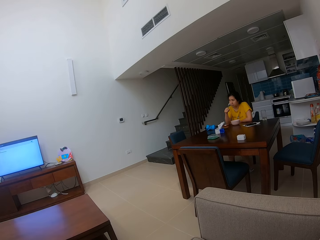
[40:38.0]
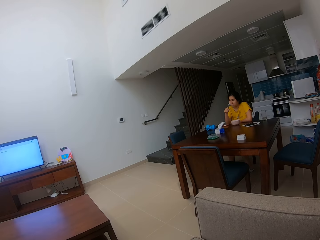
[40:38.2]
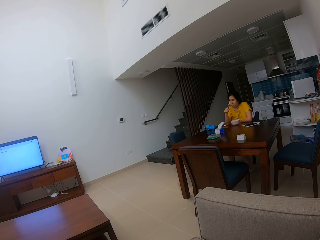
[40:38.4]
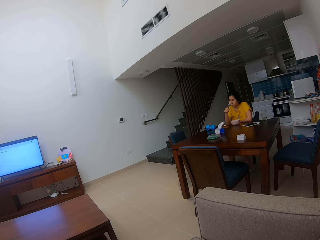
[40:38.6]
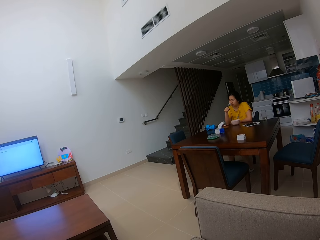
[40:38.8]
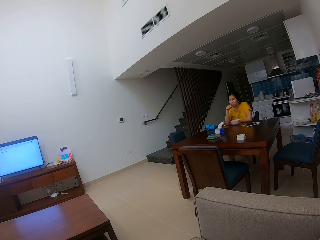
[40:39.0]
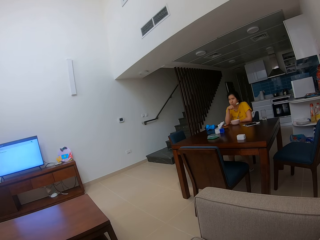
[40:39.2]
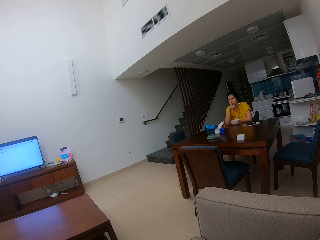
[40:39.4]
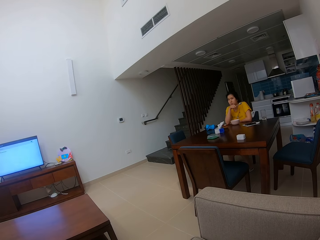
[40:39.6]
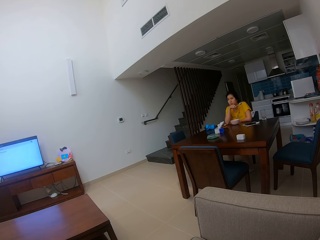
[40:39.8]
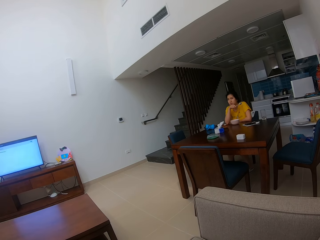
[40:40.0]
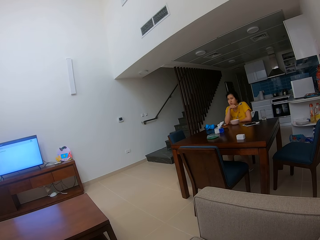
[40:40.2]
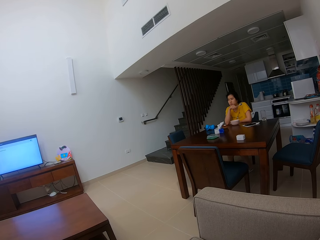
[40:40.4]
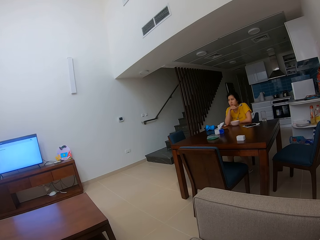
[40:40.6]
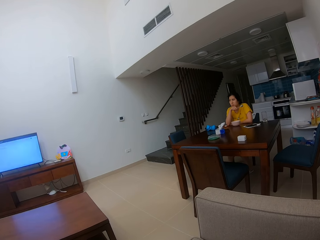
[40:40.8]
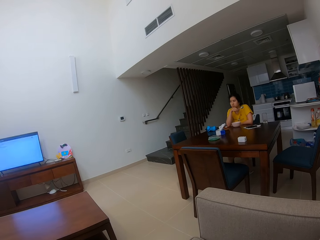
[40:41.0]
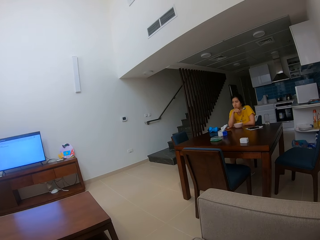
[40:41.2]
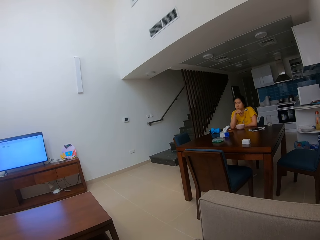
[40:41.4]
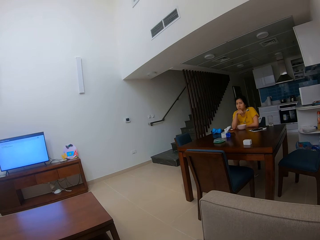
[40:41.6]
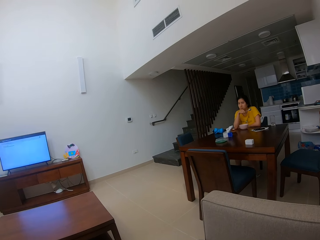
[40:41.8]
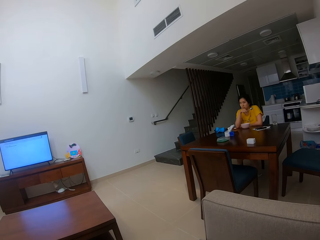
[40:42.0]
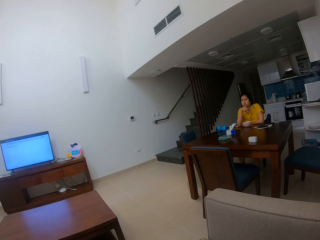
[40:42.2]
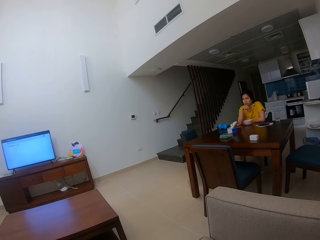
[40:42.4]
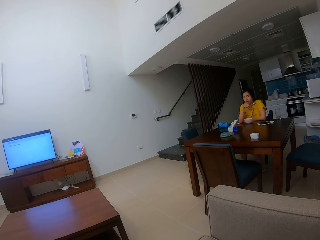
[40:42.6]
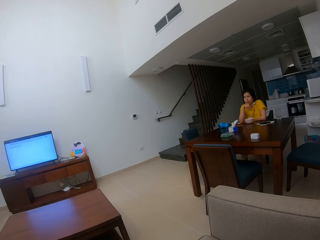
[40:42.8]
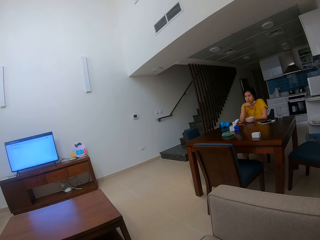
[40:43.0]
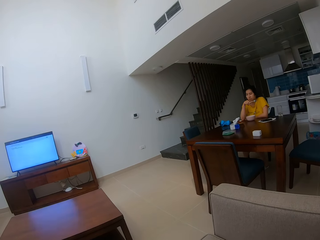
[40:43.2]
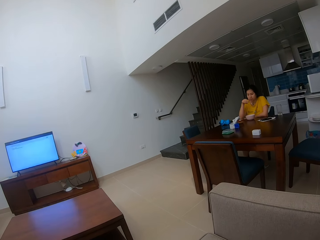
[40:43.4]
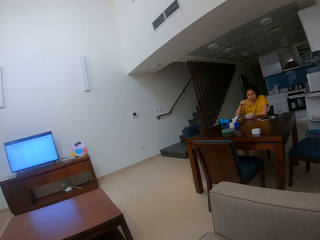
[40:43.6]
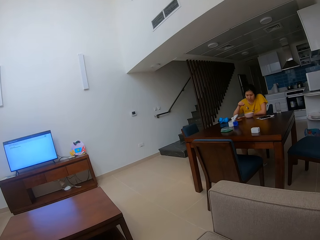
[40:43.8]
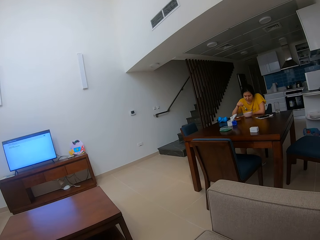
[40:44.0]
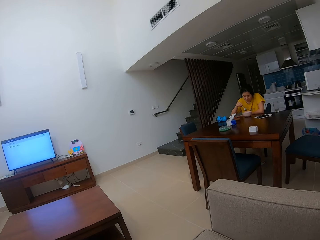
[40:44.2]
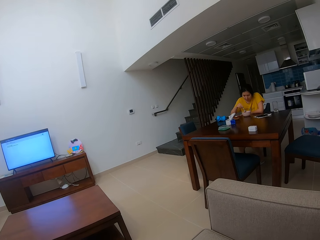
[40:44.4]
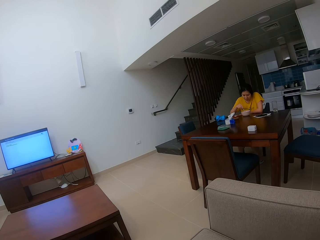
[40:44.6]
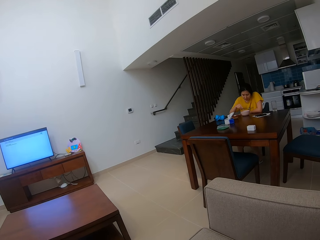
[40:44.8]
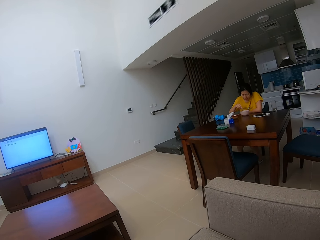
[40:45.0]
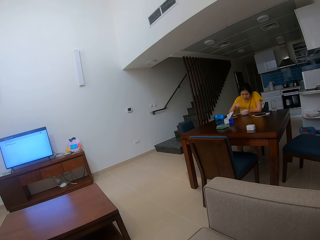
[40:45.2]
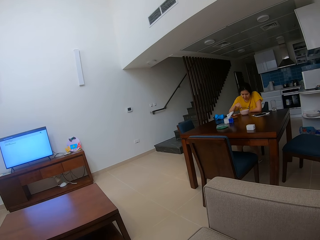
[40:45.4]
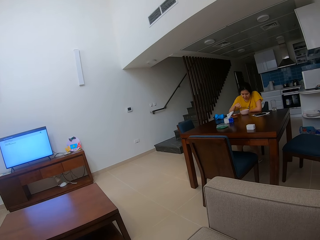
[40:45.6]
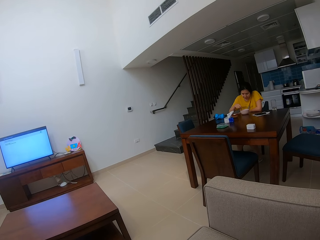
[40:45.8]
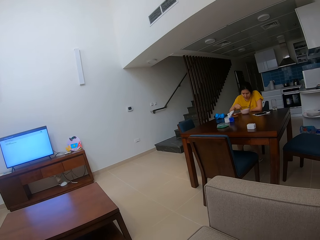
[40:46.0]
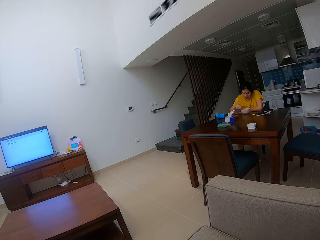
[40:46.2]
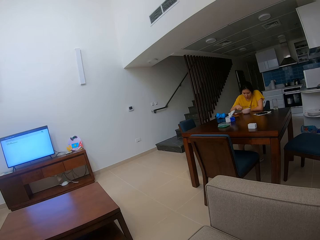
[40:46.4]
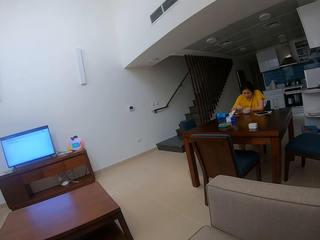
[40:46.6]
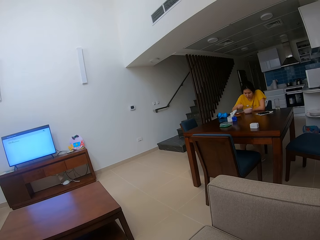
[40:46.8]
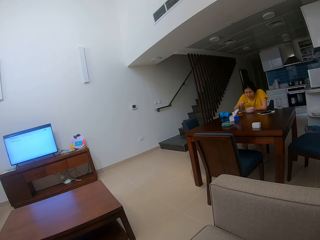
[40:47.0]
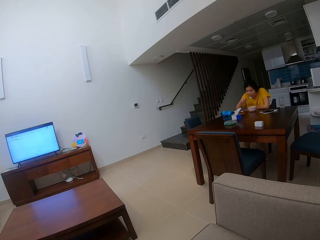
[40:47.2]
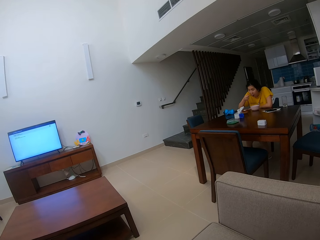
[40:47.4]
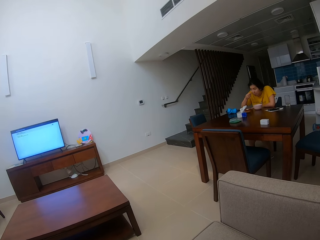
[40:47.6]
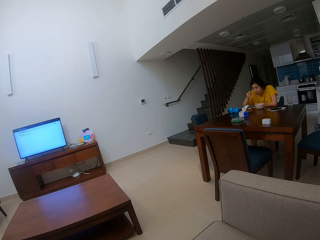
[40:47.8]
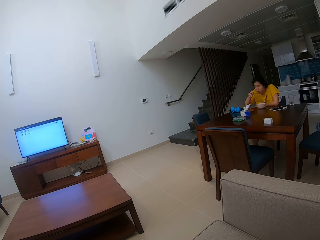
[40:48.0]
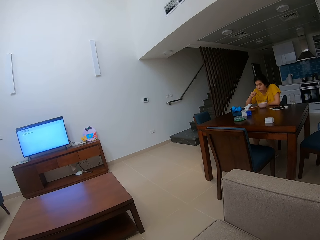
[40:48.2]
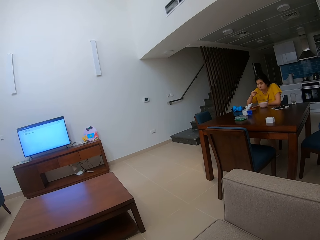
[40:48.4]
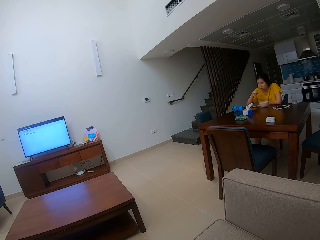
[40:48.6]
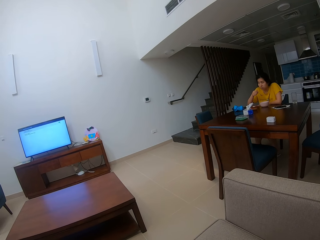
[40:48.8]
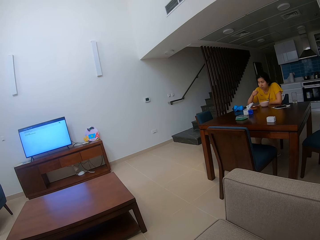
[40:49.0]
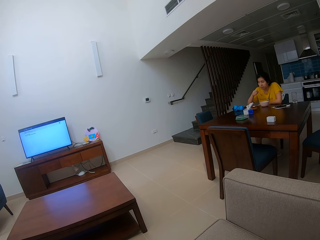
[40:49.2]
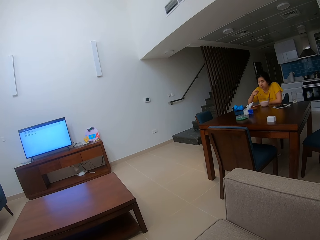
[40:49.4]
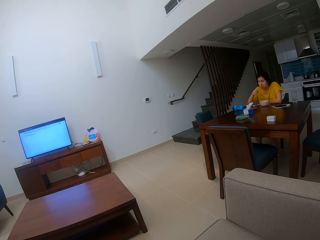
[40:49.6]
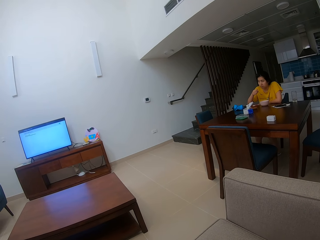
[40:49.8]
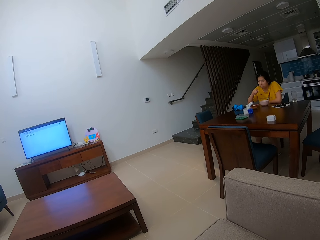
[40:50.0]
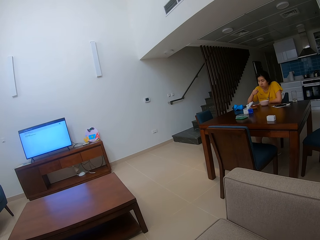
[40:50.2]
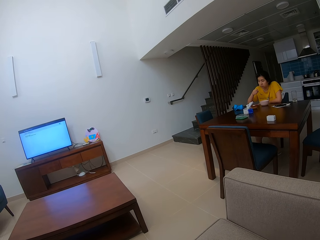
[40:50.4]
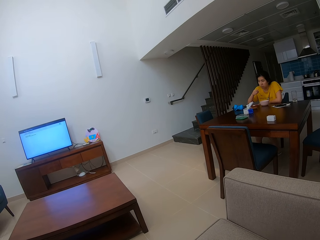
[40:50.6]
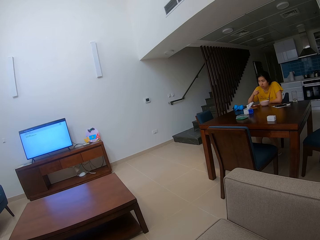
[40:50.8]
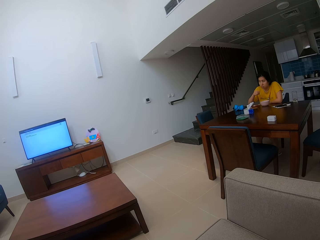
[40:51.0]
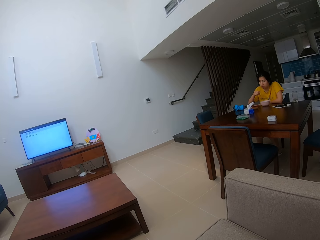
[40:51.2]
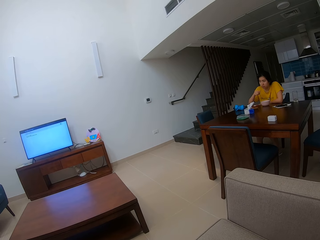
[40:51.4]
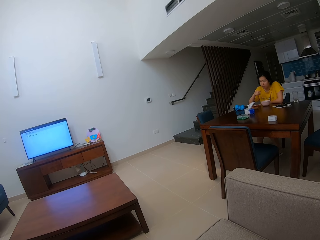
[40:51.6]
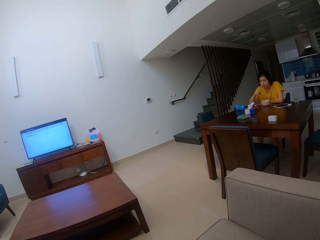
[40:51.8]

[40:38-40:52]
A person eats the food with a spoon. The camera wearer stares at the person.

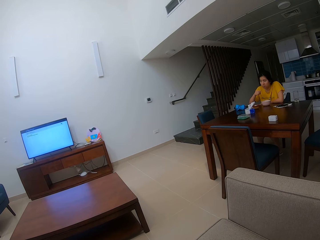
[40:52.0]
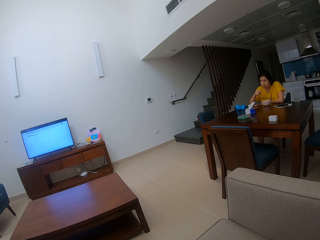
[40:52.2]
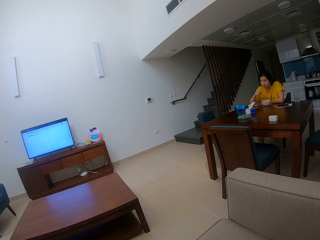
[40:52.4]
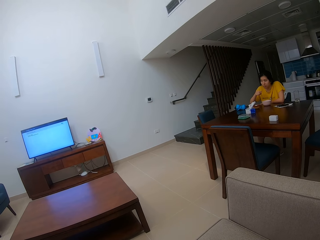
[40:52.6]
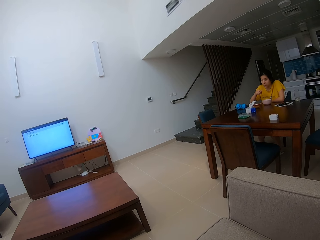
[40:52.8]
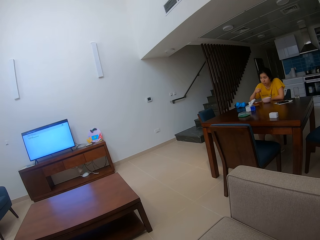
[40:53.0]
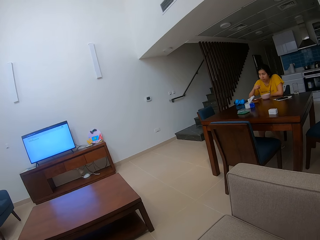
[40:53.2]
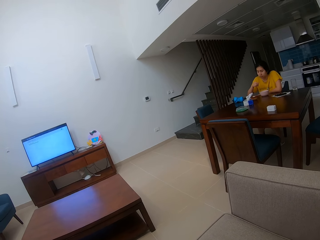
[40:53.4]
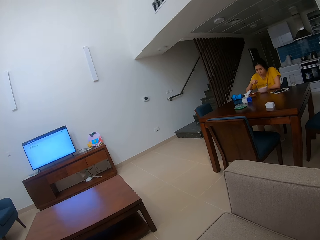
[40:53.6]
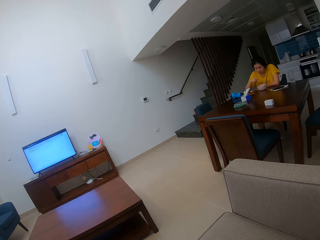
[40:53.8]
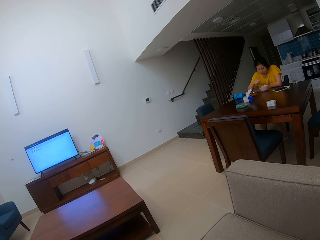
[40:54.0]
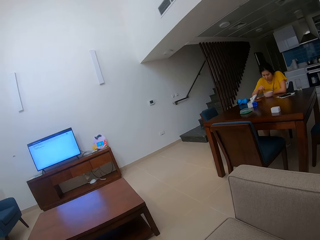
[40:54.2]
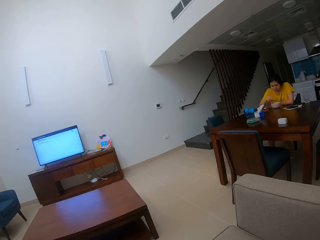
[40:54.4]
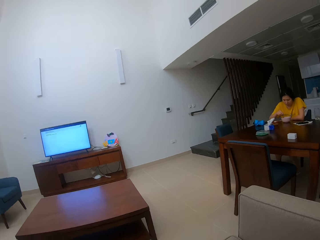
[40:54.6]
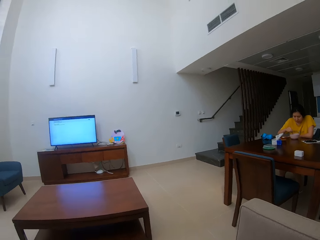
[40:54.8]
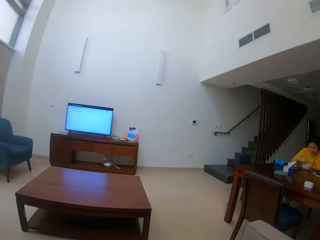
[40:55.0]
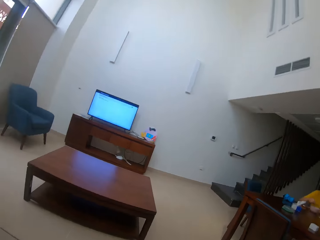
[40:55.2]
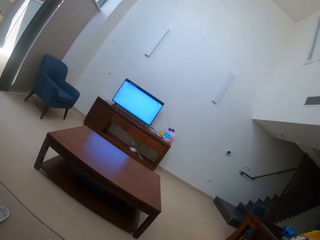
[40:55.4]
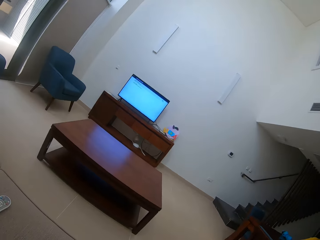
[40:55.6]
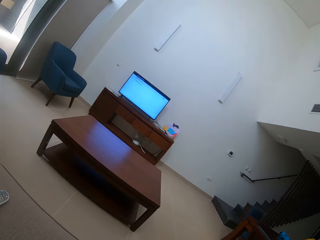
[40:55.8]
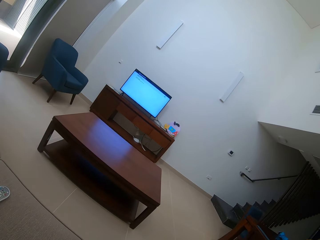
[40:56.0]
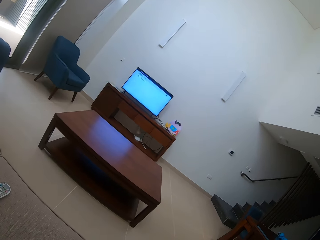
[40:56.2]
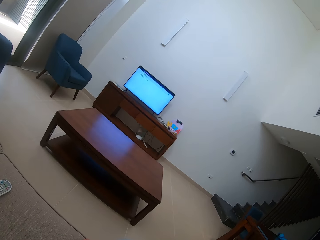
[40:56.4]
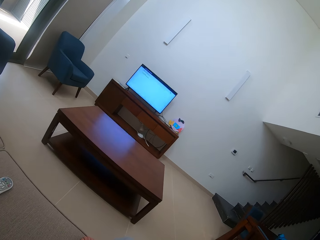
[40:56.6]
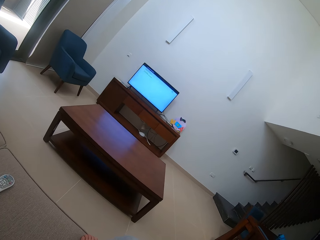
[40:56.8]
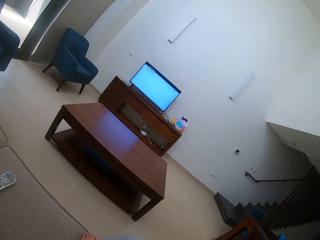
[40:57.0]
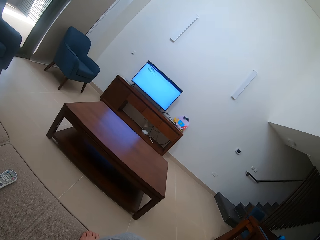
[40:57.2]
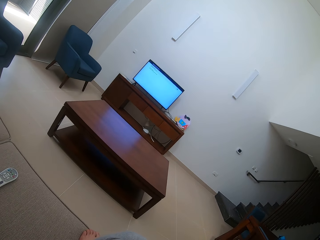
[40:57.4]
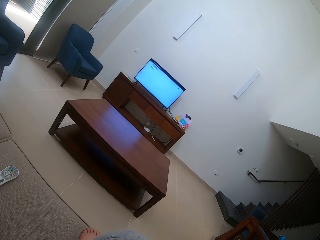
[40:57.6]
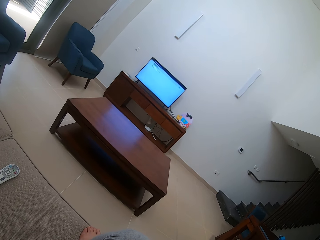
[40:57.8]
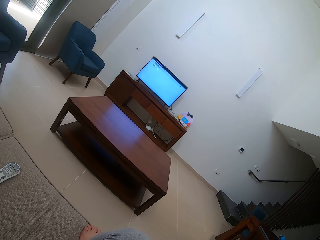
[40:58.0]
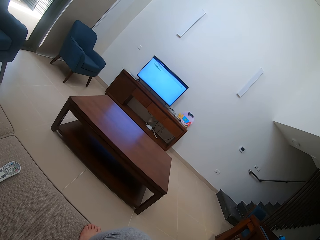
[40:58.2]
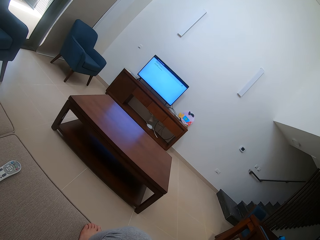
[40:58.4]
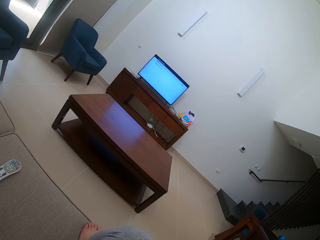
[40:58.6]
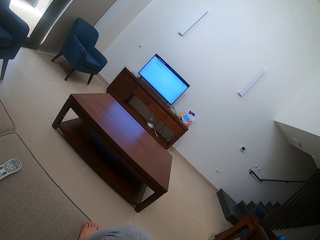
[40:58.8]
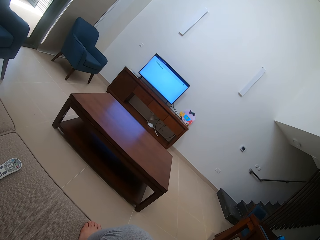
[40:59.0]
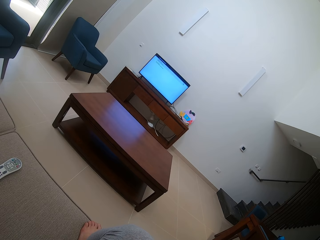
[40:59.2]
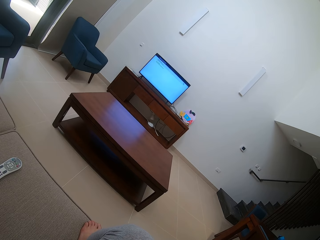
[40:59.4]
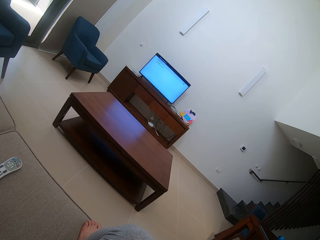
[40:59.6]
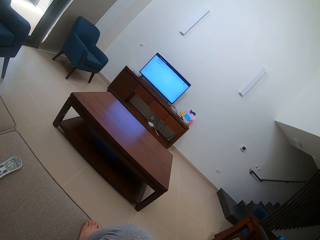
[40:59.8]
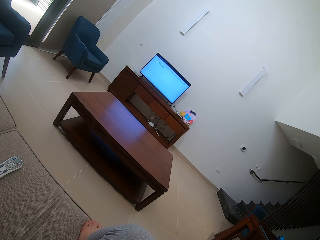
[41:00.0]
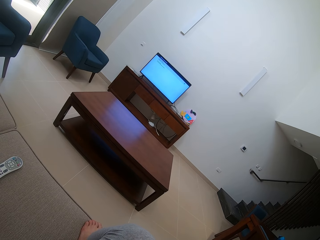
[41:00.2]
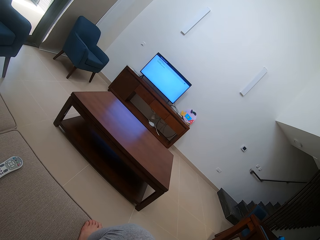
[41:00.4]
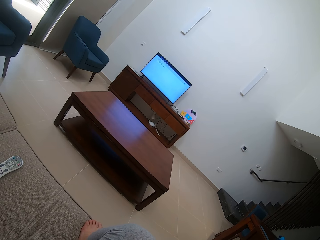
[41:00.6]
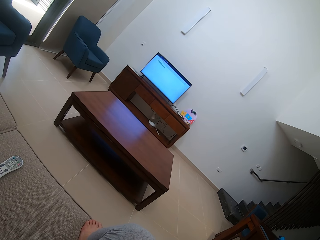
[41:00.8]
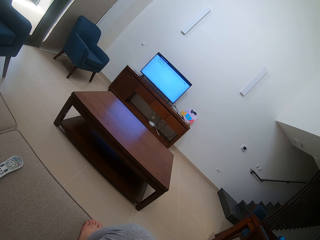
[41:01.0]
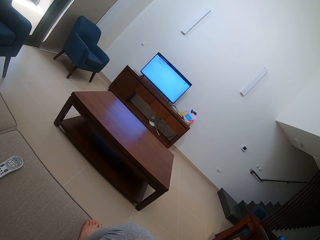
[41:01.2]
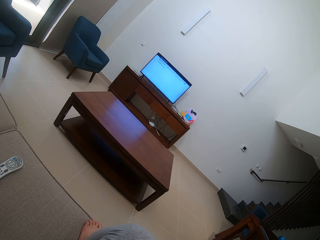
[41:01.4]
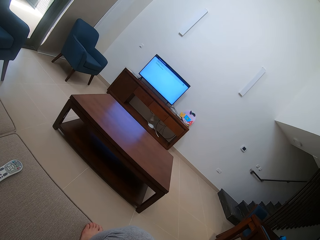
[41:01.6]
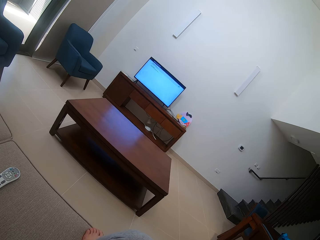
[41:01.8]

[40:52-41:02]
The camera wearer looks around the house. They stare at the television.
